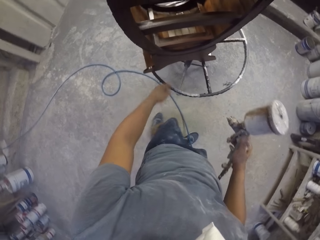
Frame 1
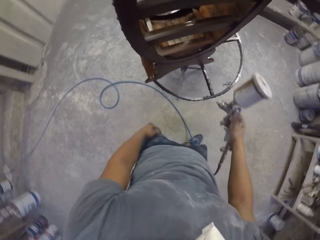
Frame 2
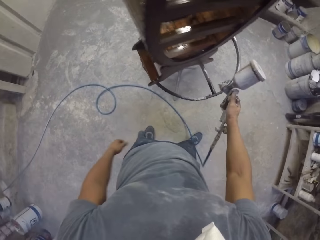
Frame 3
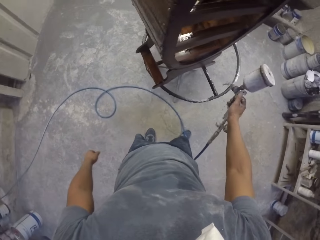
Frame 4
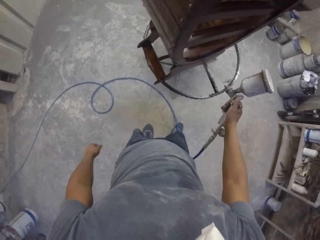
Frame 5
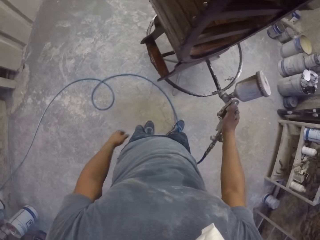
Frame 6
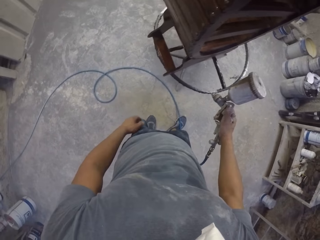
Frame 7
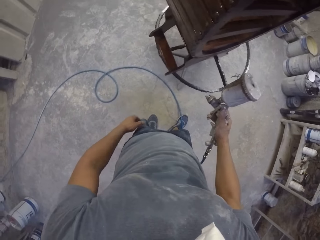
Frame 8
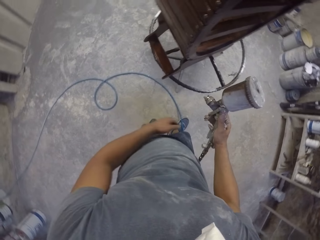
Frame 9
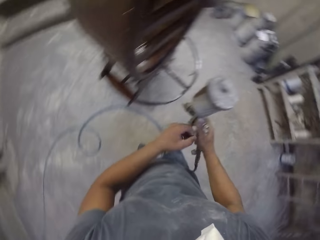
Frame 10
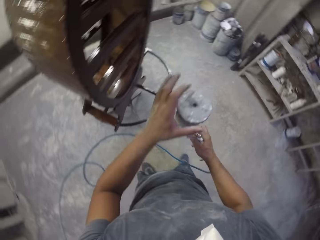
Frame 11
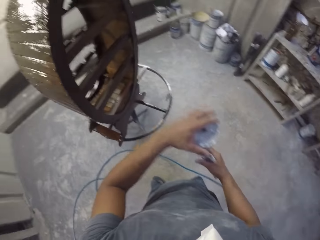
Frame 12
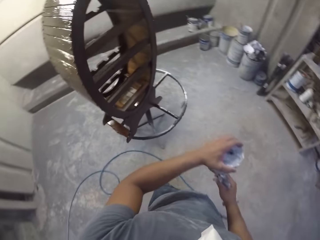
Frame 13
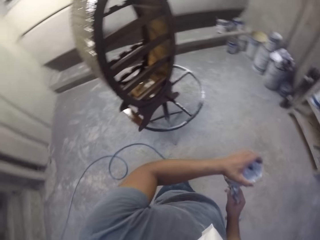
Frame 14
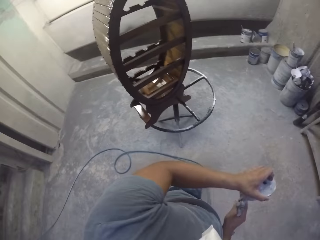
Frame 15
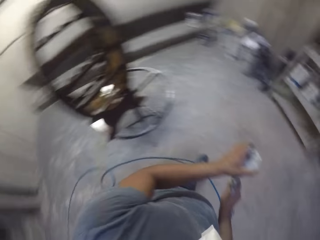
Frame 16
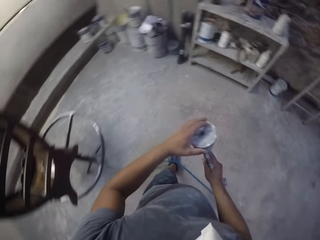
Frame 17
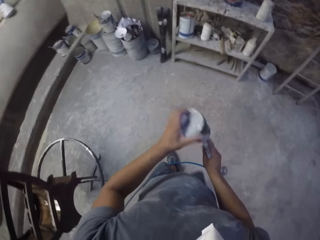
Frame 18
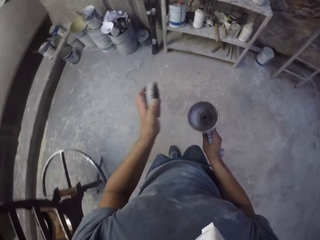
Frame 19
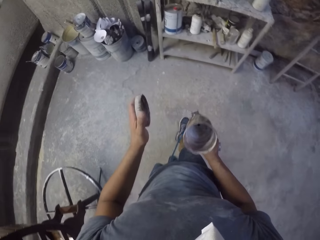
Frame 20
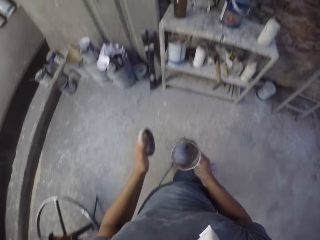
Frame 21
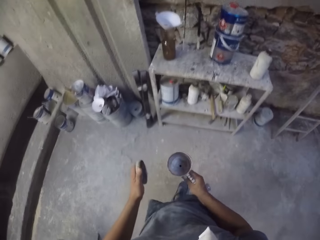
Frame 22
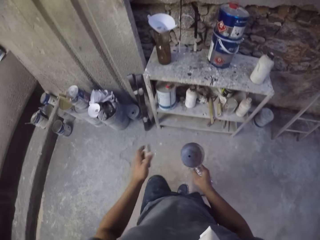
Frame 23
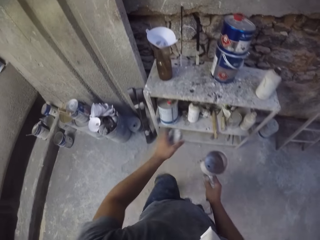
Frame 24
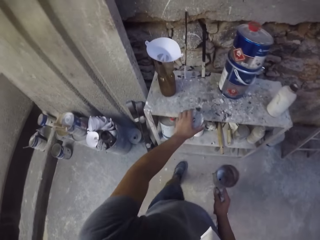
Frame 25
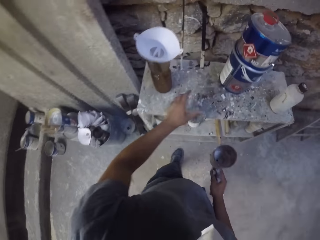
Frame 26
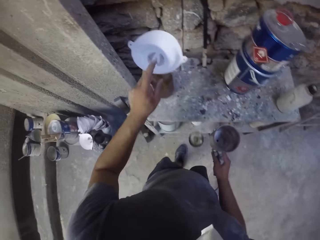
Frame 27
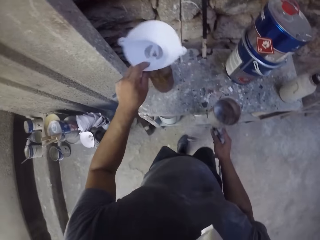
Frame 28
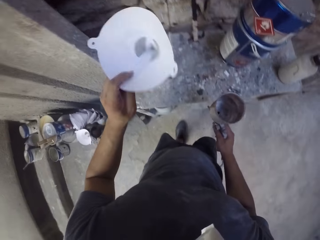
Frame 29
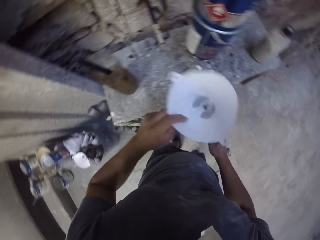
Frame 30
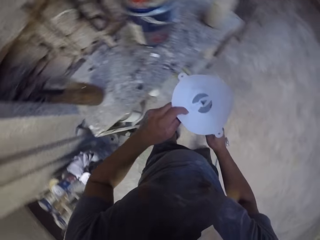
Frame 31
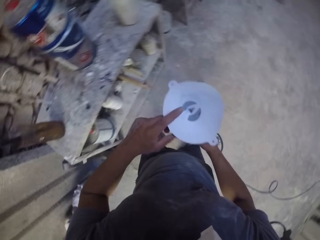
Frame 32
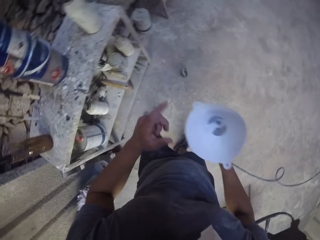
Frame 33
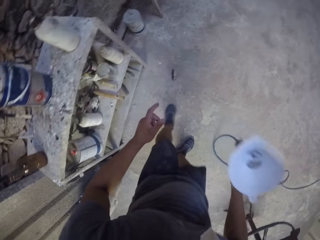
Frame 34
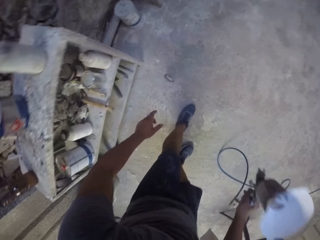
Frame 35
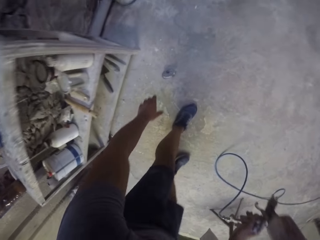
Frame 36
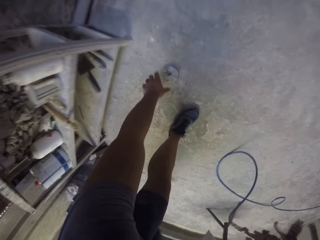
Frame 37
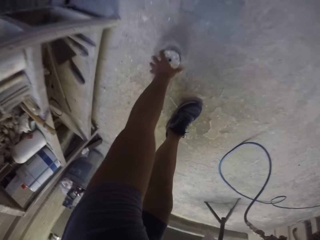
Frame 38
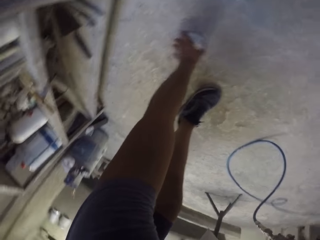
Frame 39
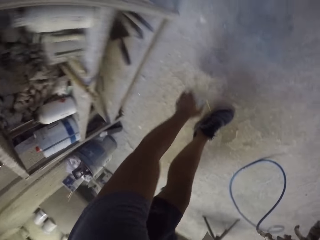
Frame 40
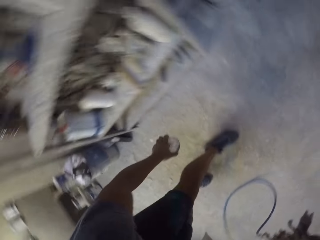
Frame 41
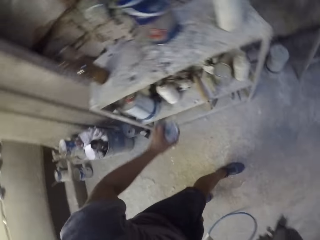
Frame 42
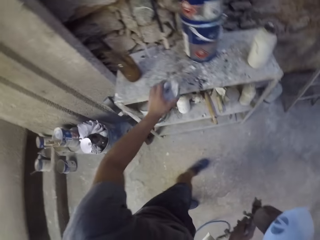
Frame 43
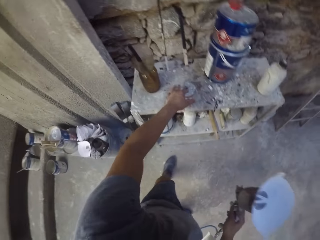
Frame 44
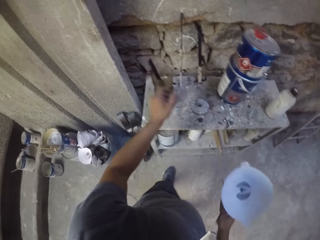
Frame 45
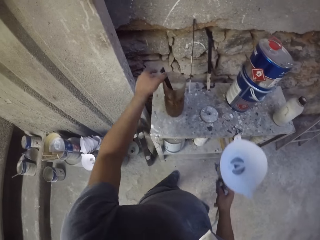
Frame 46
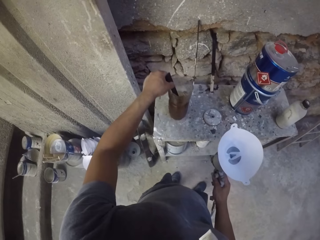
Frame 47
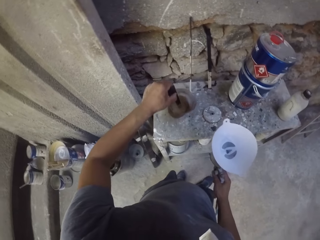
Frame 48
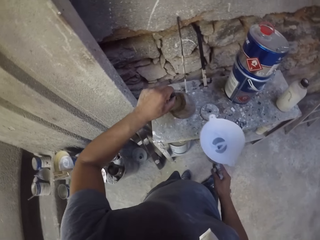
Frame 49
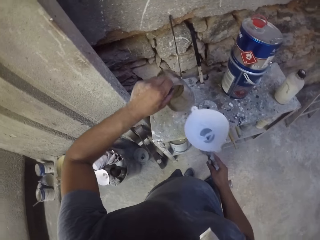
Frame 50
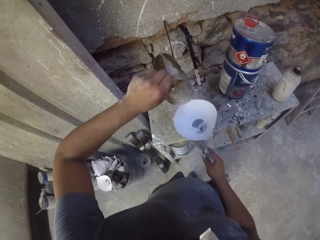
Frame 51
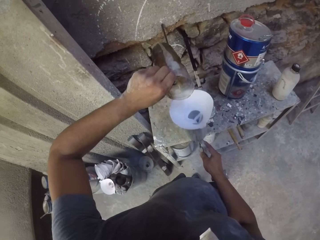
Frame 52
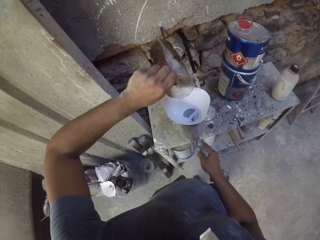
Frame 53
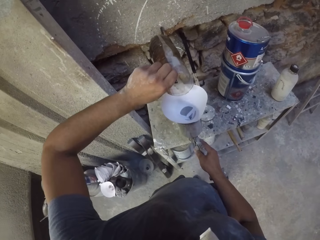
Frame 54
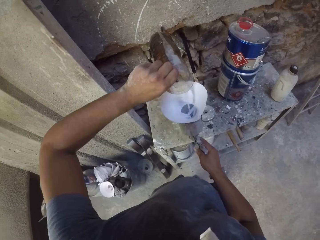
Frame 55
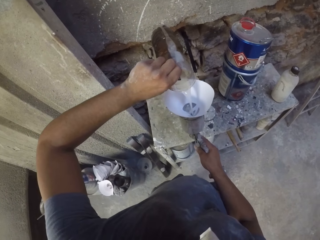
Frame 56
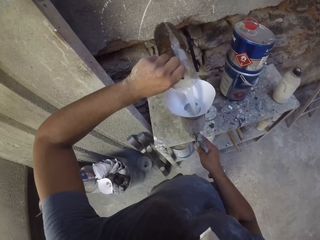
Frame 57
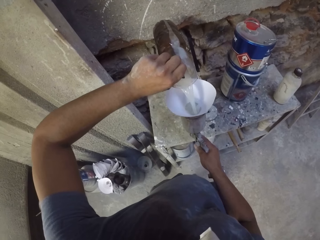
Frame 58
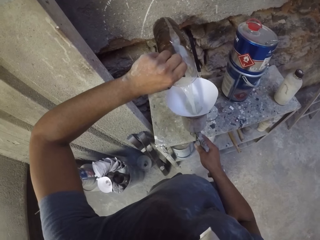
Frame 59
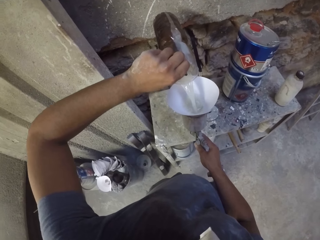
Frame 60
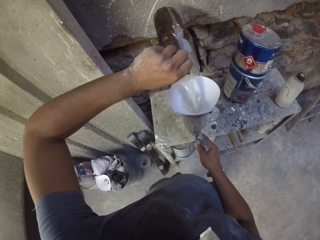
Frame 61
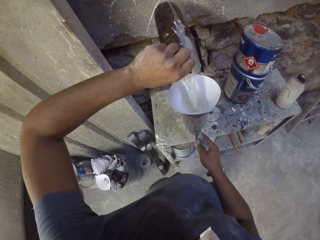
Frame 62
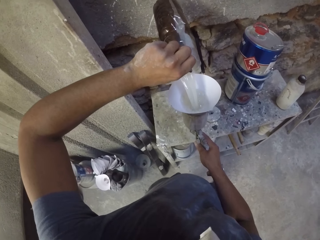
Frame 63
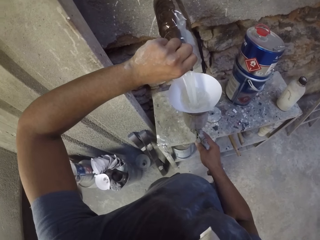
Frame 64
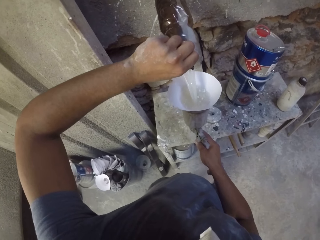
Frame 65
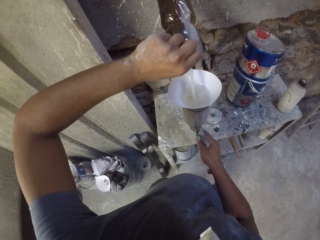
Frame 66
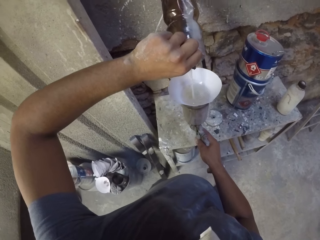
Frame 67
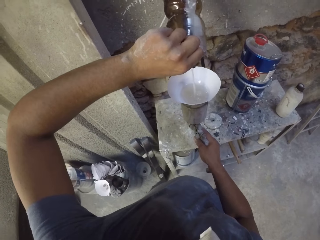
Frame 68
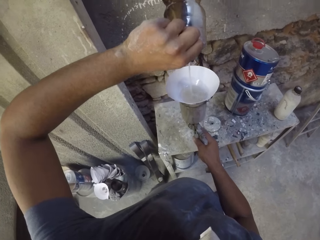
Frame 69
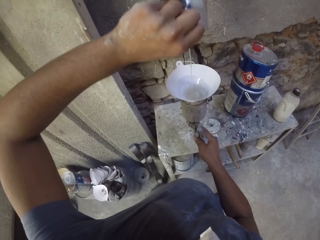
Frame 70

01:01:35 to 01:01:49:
The camera wearer sprays paint on a wooden stand with a spray gun. They open the spray gun with the left hand. They walk around in the room. They drop a spray gun lid in the room. They pick up a funnel with the left hand and place the funnel on the spray gun. They pick the spray gun lid on the floor. They place the spray gun lid on the table. They pick a container with the left hand. They pour paint in the spray gun.

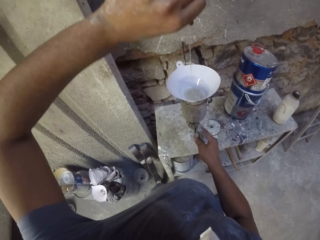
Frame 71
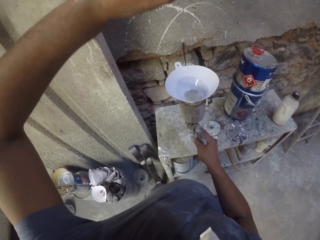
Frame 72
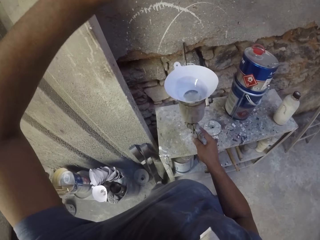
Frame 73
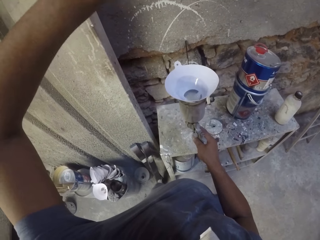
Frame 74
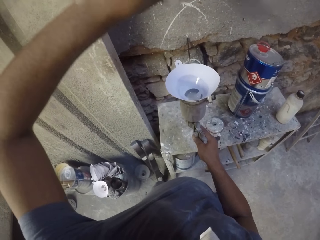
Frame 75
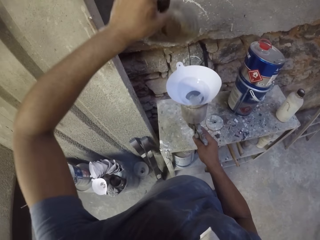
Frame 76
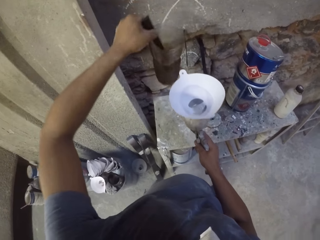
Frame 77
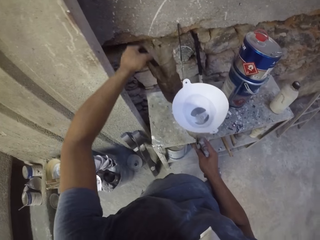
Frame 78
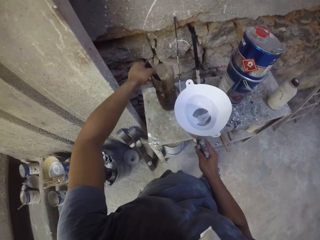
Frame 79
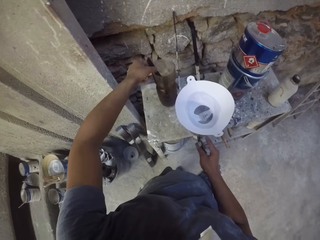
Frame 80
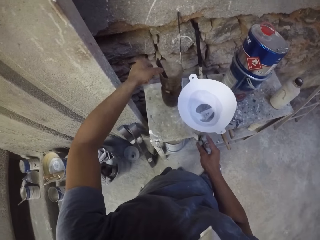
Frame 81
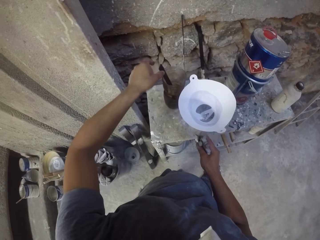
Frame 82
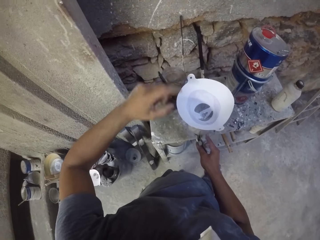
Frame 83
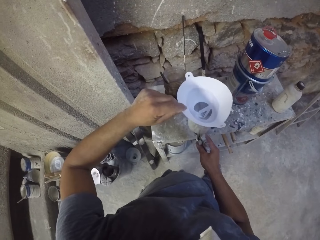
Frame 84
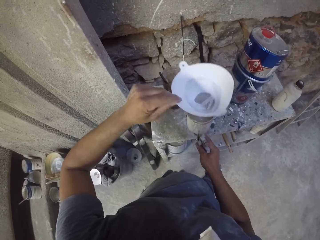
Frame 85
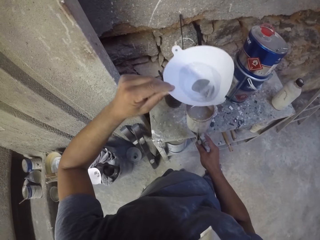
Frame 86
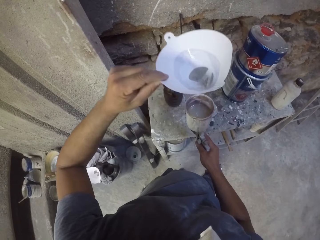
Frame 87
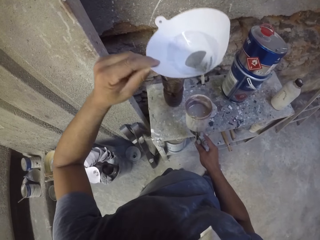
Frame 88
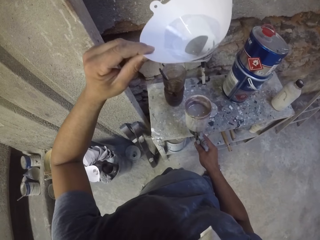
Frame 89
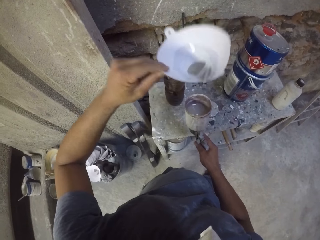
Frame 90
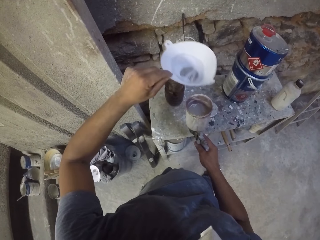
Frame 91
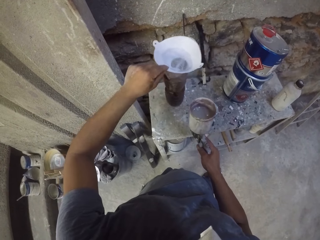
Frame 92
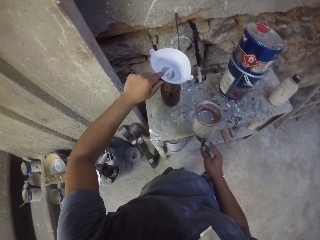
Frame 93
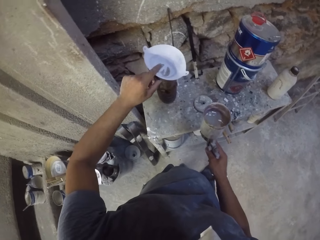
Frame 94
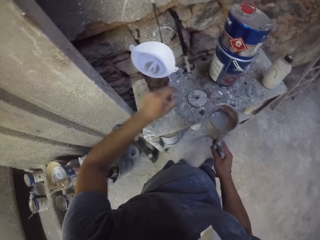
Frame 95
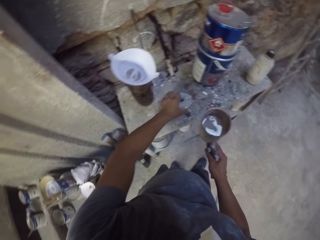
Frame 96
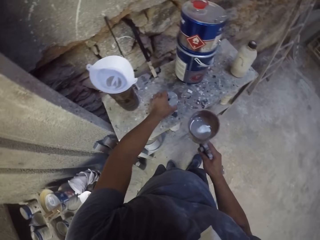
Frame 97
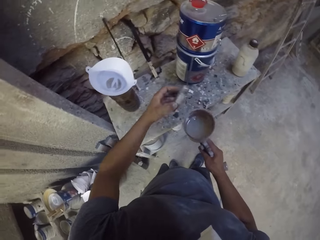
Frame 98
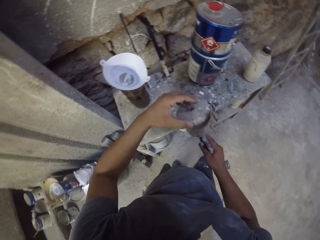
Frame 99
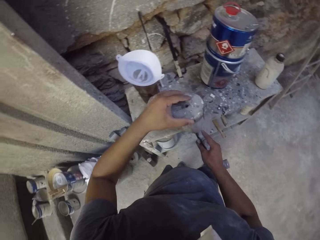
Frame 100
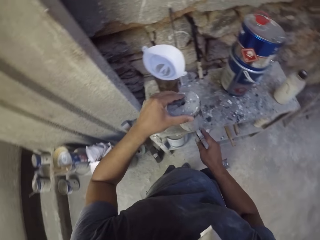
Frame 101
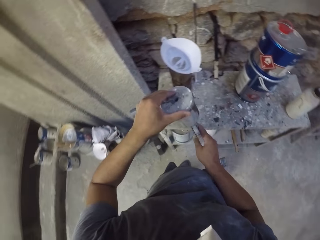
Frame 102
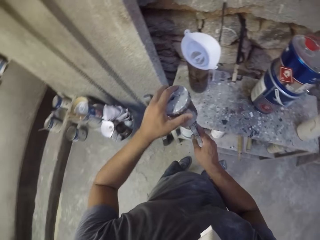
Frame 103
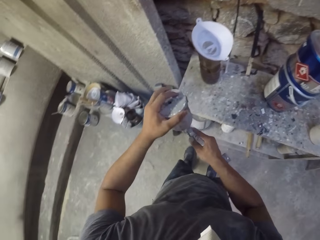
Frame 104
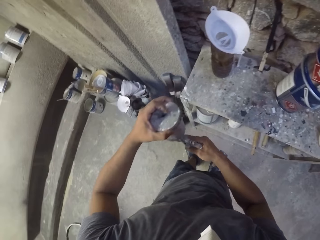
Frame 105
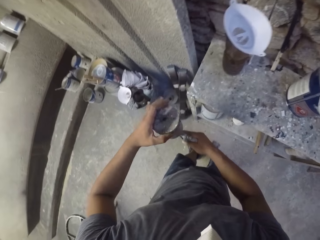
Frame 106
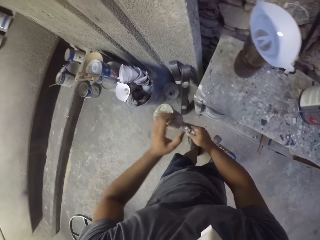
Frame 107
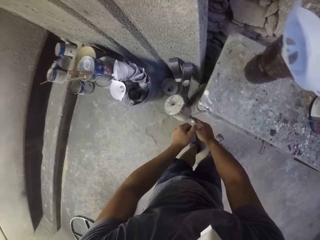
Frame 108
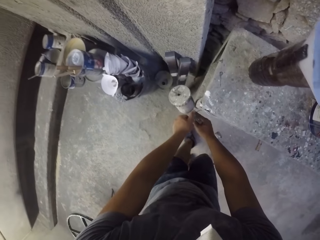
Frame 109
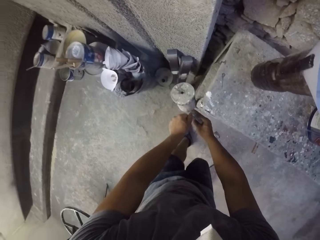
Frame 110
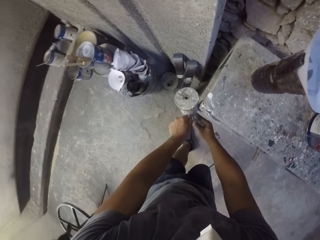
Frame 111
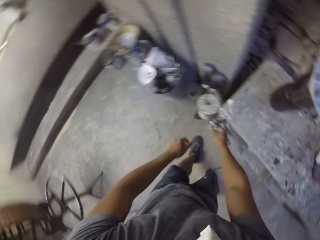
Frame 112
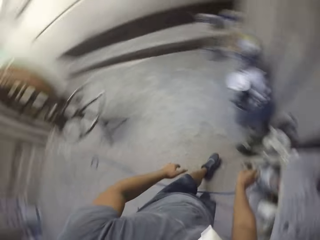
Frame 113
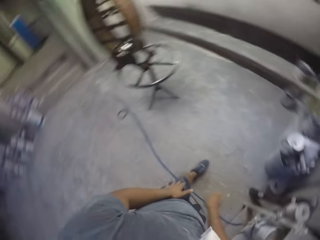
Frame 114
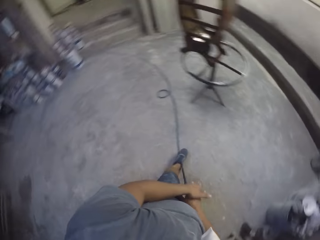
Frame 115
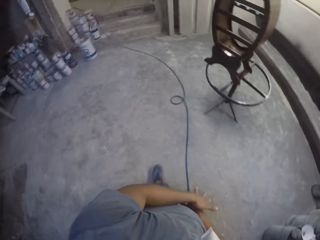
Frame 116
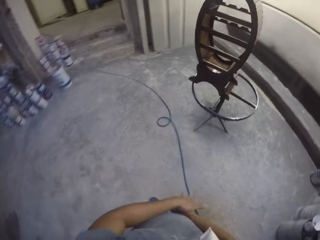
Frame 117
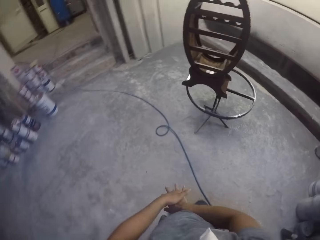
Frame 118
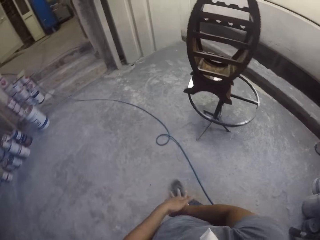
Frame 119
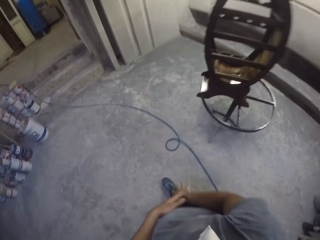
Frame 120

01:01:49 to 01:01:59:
The camera wearer places a container on the table. They pick a funnel with the left hand. They place the funnel on a plastic container. They pick a spray gun lid on the table. They close the spray gun in the room. They hang the spray gun on the table. They turn around.
